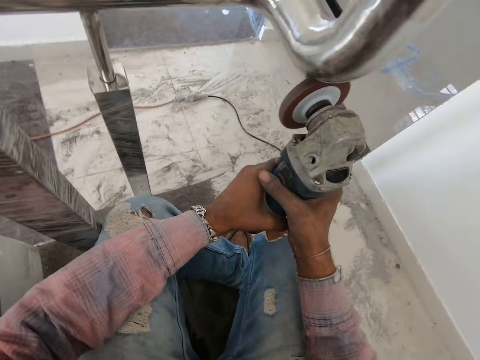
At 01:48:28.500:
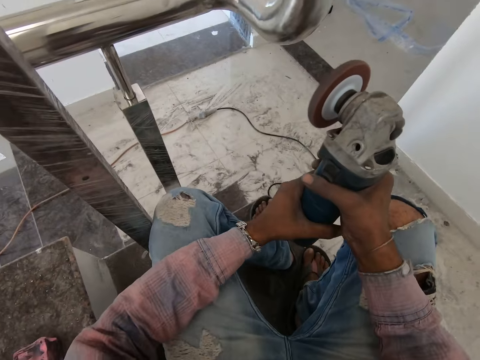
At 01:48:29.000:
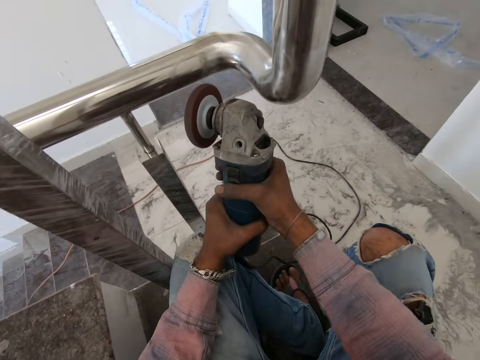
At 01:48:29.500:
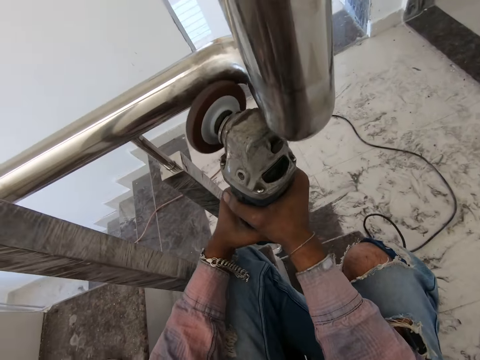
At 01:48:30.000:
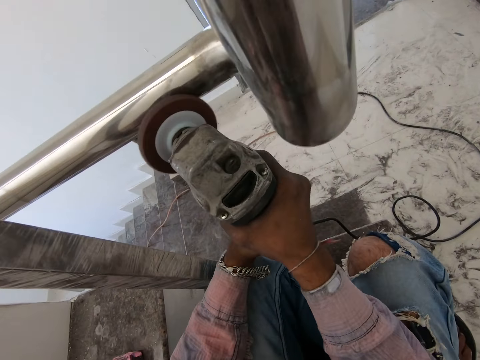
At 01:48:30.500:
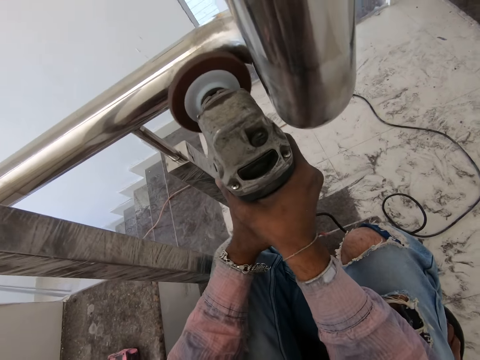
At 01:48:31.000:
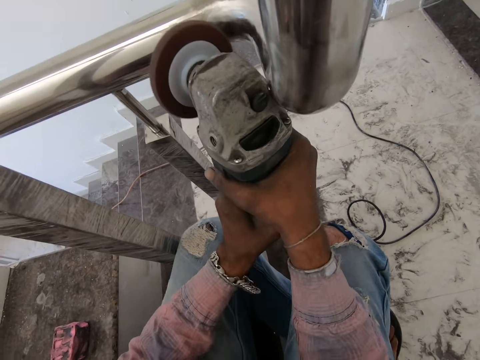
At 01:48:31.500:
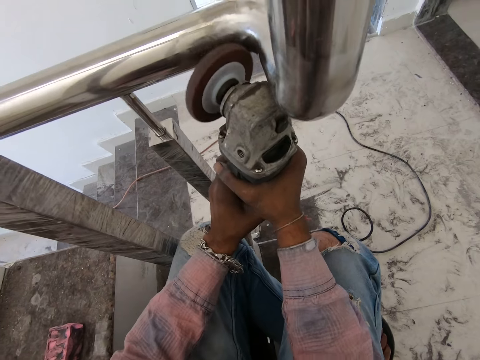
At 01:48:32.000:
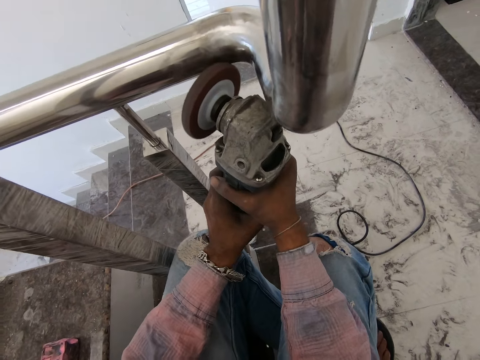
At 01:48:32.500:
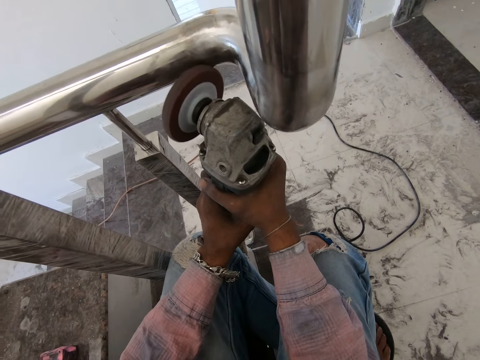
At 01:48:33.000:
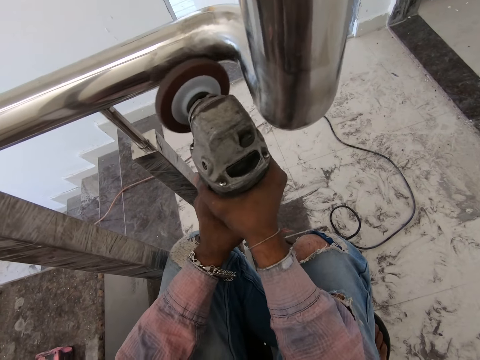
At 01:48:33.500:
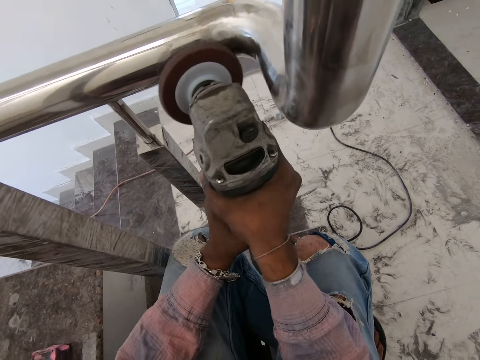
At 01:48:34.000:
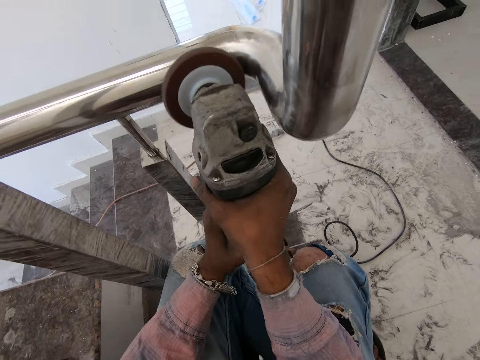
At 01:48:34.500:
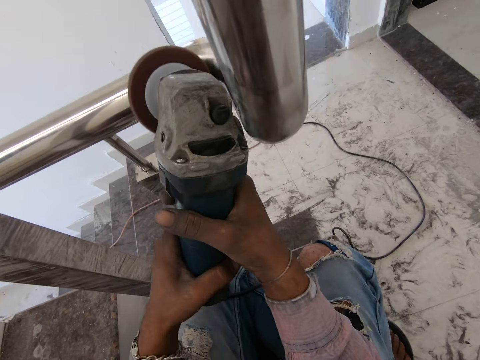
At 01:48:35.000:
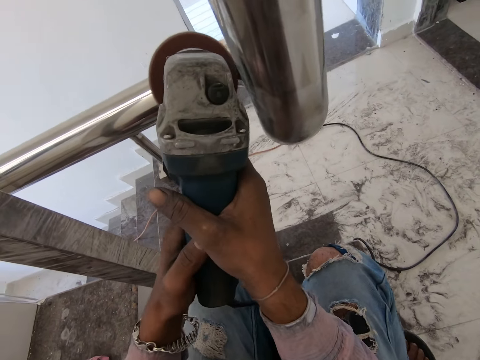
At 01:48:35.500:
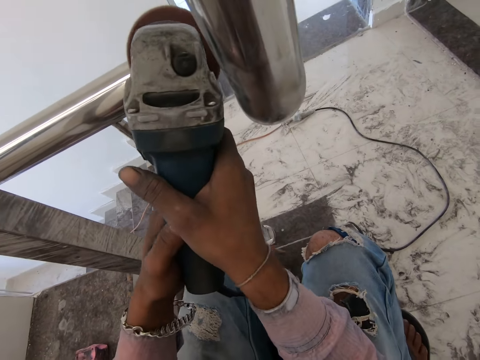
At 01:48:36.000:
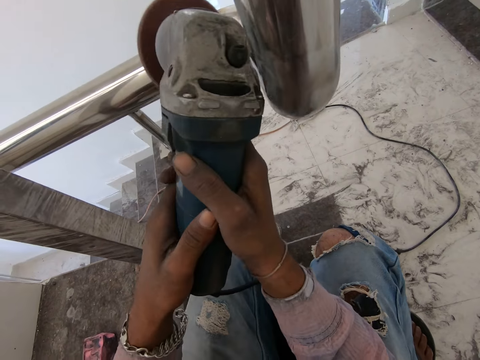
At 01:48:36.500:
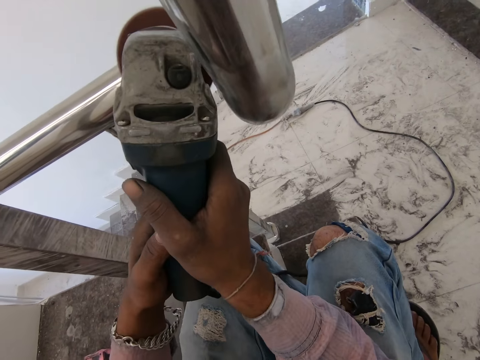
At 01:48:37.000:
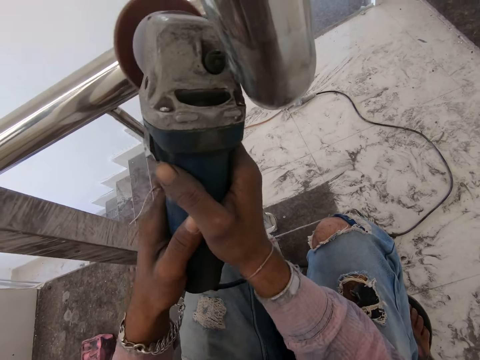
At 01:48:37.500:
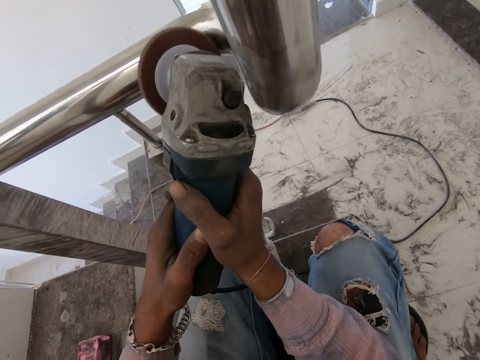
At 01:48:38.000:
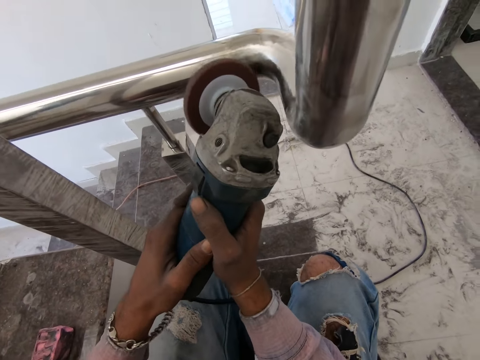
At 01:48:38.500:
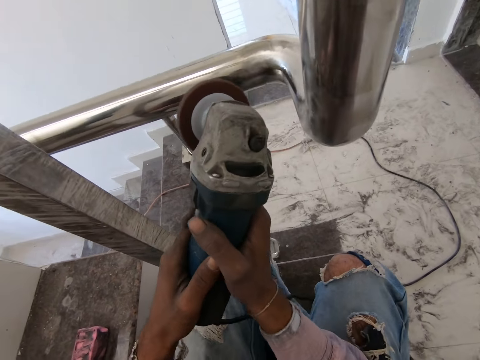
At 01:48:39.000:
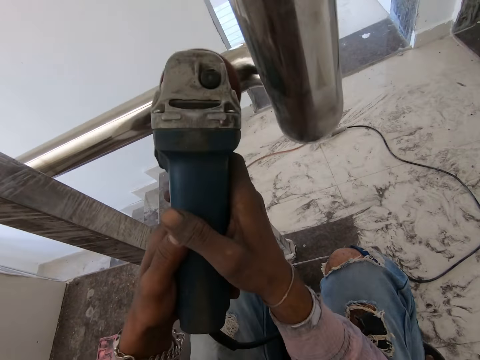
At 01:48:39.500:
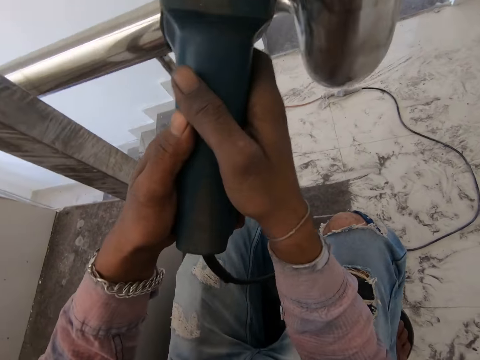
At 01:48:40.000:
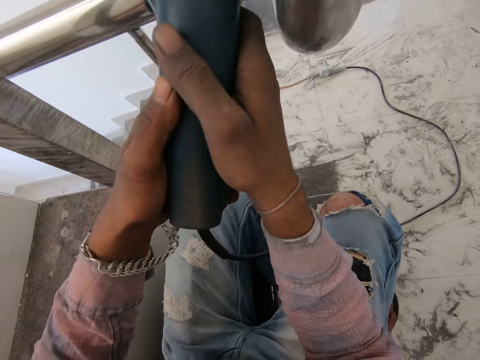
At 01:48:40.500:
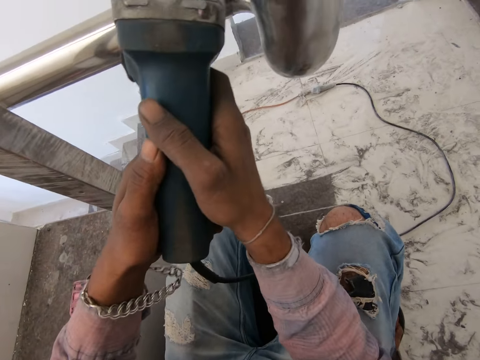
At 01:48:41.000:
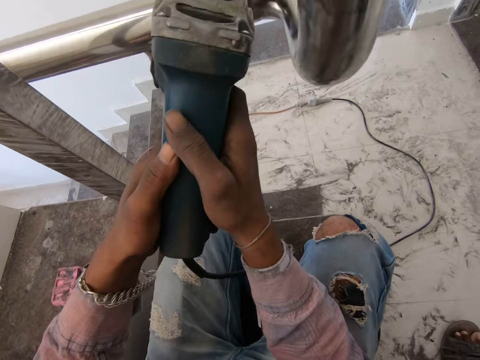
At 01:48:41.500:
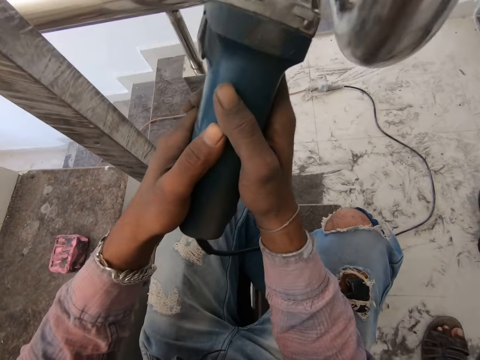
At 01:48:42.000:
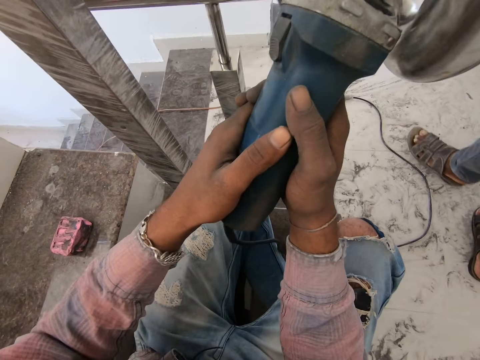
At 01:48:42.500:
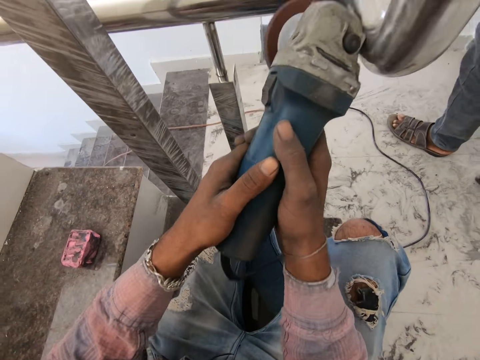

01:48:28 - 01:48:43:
The camera wearer removes the angle grinder from the steel metal. They polish the steel metal using the angle grinder.

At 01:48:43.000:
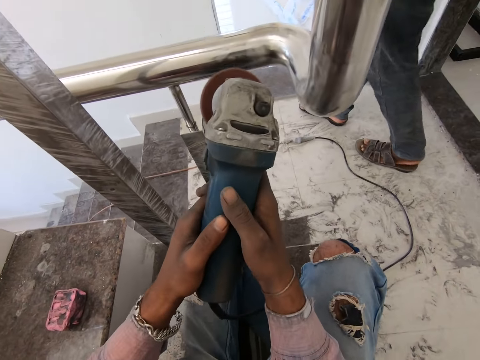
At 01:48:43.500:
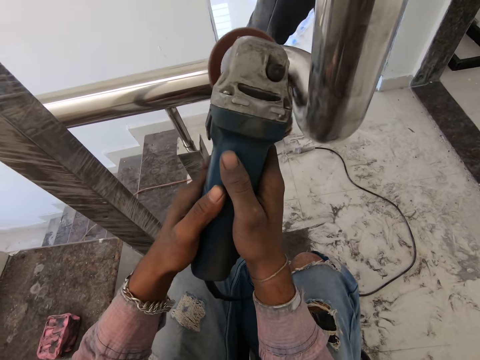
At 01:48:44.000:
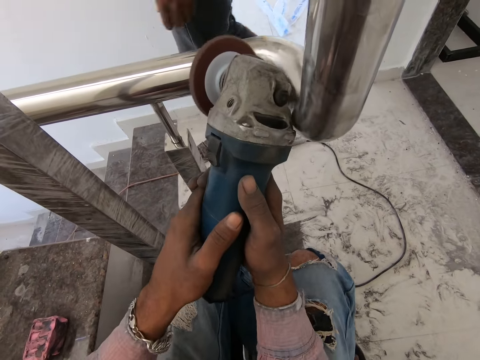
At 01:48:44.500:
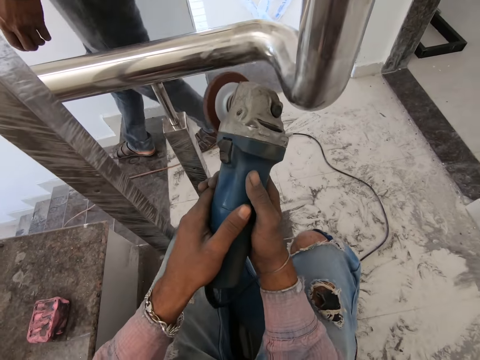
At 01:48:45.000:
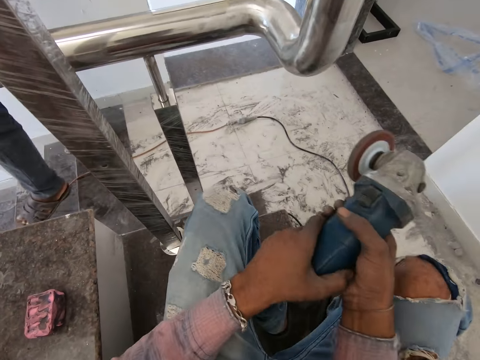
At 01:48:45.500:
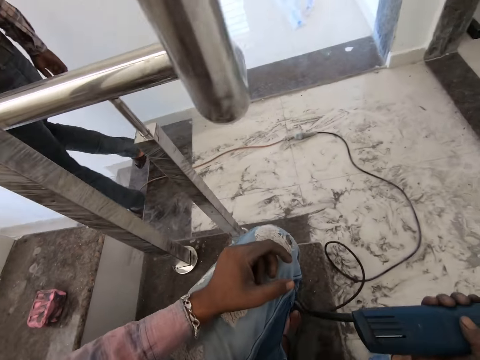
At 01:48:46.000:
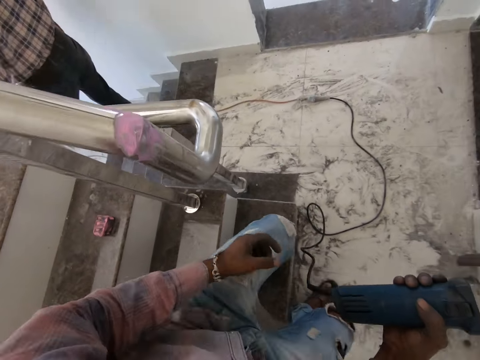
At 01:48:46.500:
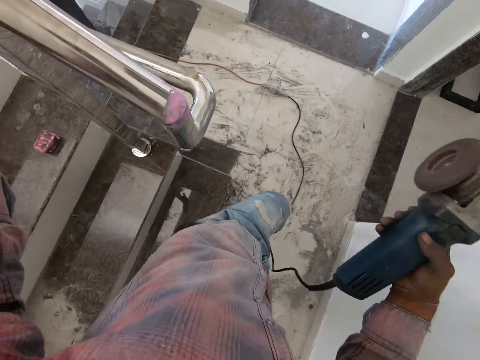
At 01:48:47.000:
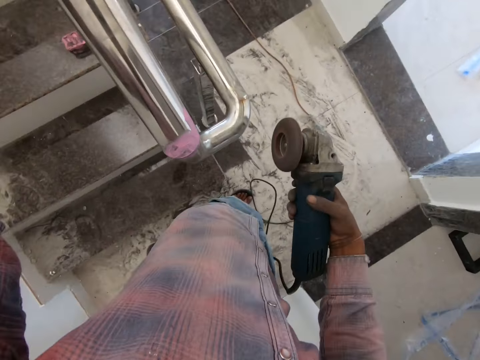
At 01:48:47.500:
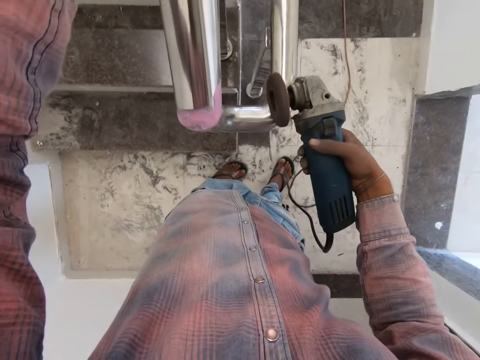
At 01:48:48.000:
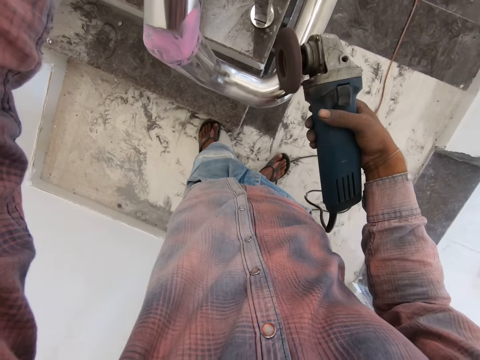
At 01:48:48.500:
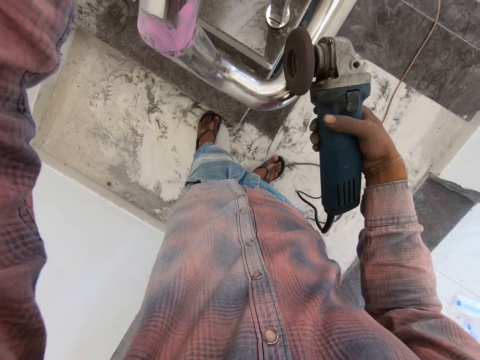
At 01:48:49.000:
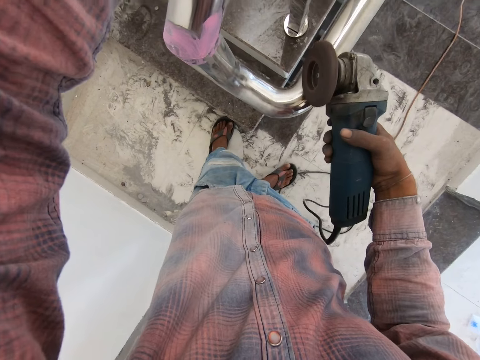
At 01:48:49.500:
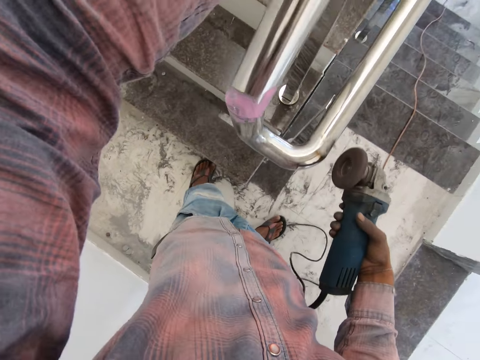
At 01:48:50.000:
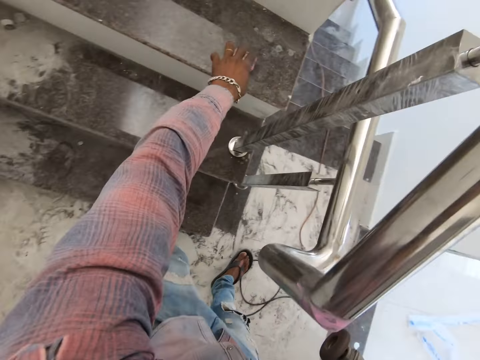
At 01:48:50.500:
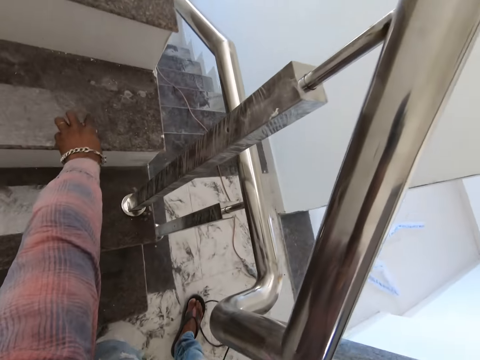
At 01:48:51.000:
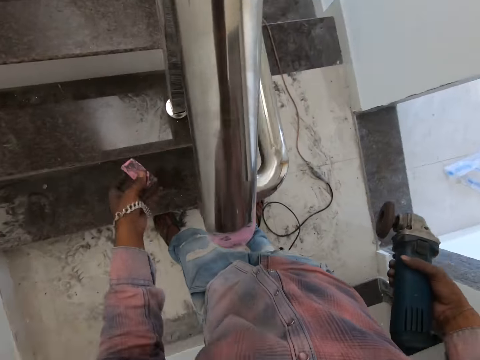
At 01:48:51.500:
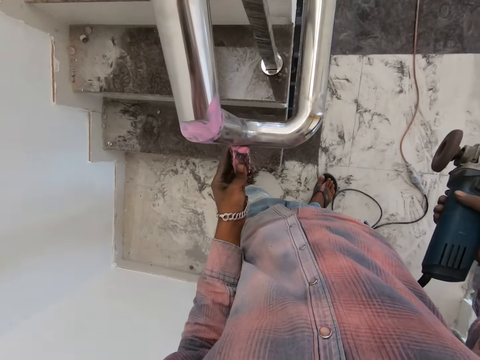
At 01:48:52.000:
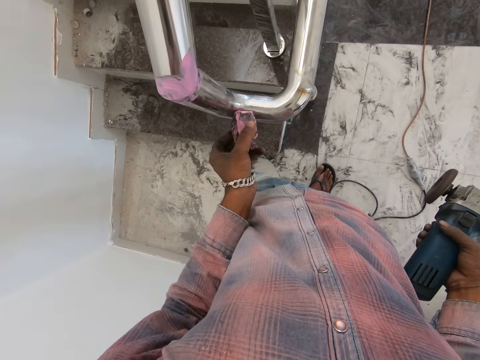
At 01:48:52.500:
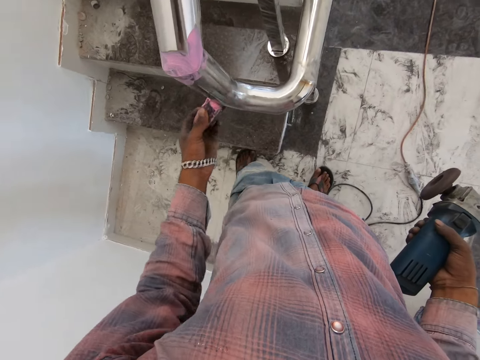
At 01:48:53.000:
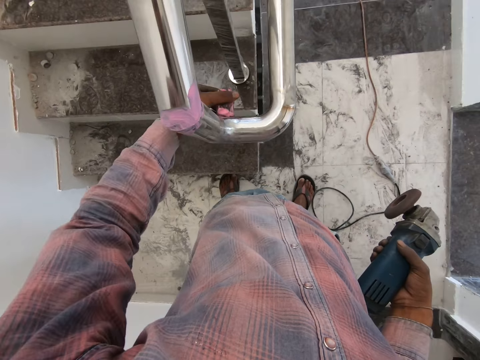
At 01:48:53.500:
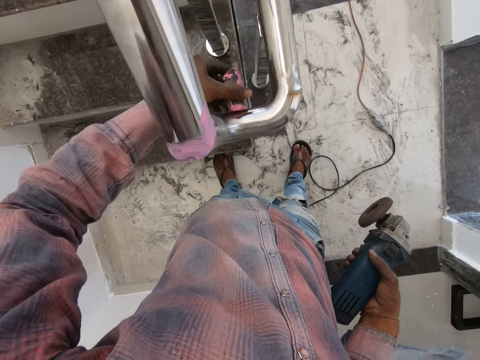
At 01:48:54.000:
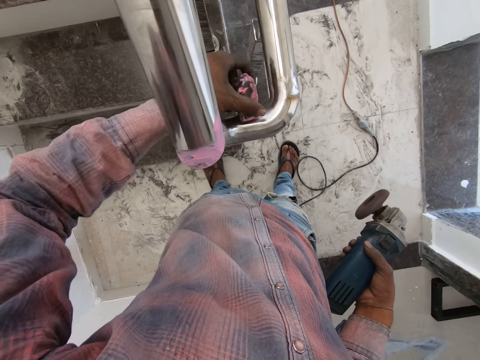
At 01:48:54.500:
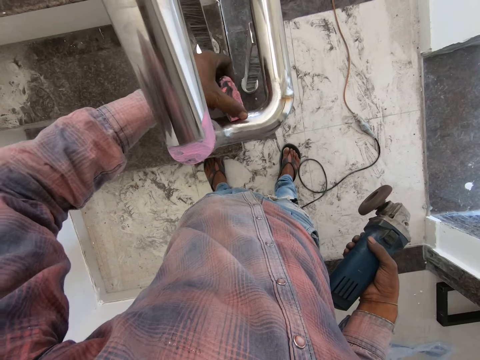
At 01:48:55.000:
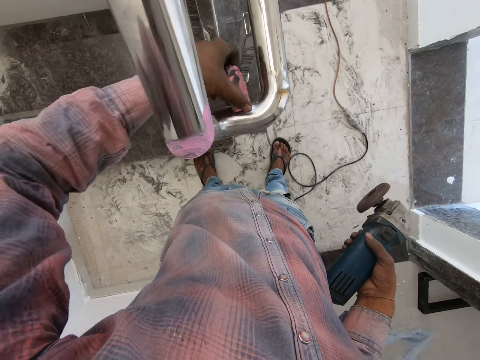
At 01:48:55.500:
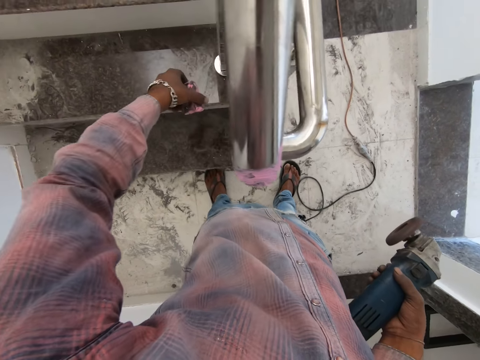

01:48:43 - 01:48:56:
The camera wearer removes the angle grinder from the steel metal. They stand up from the steps. They smoothen the stair rail. They pick up the sponge. They apply something to the steel metal. They rub the sponge on the stair rail.
